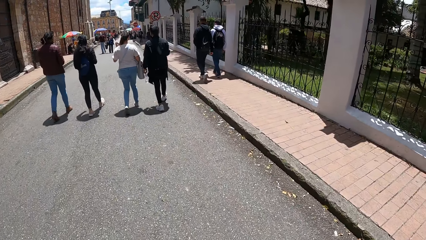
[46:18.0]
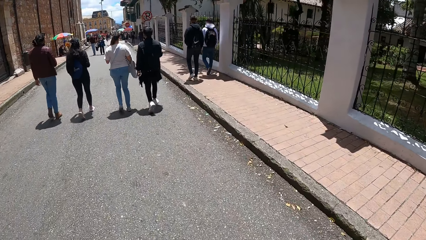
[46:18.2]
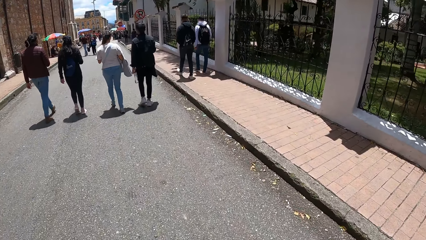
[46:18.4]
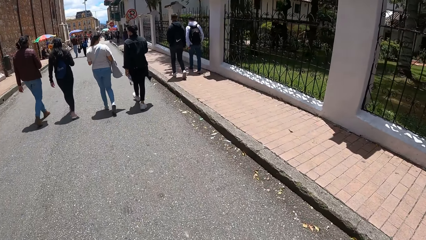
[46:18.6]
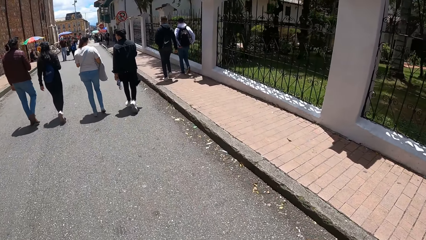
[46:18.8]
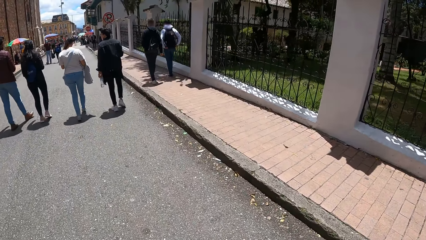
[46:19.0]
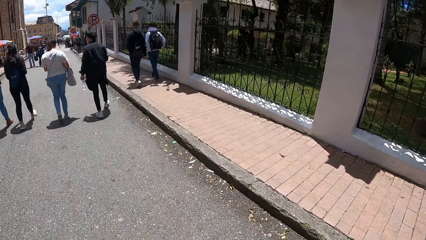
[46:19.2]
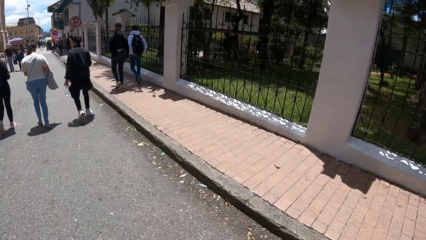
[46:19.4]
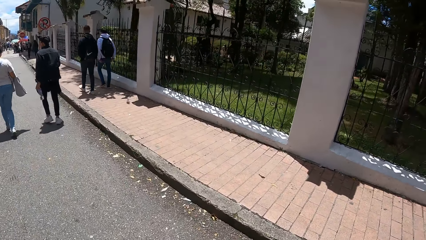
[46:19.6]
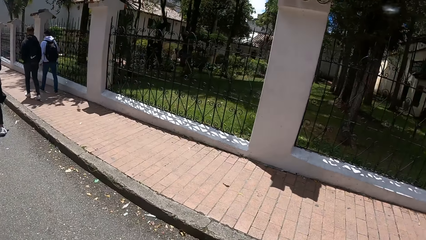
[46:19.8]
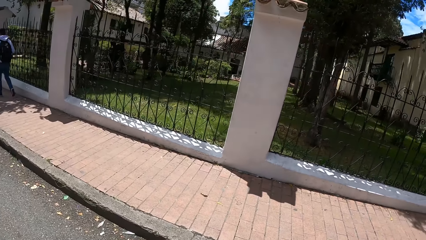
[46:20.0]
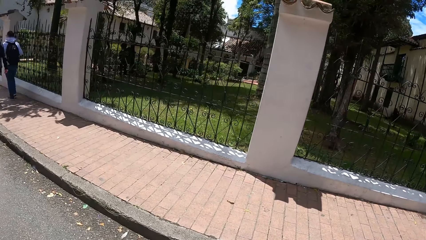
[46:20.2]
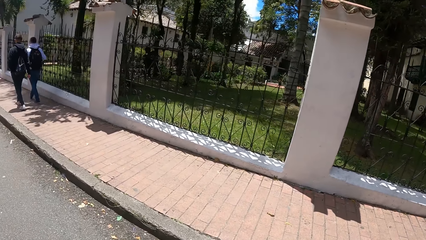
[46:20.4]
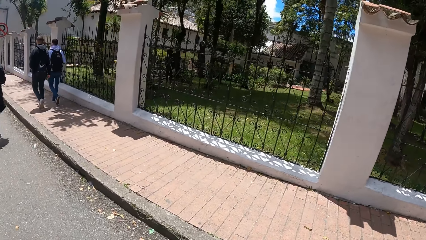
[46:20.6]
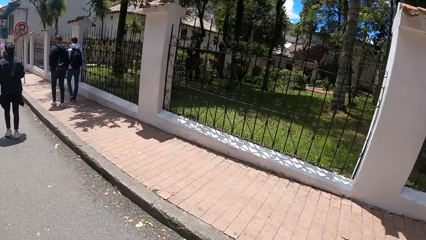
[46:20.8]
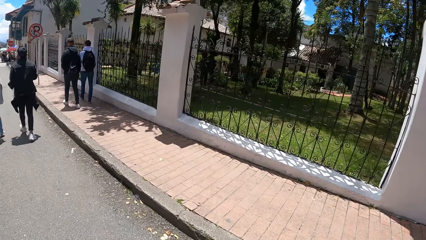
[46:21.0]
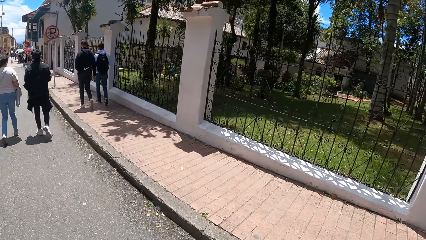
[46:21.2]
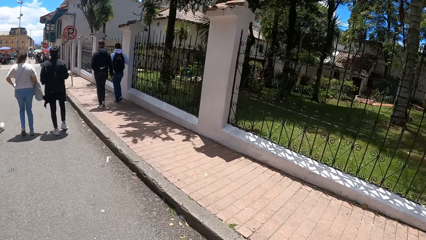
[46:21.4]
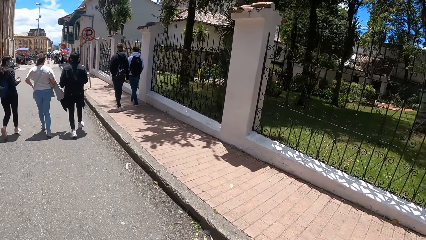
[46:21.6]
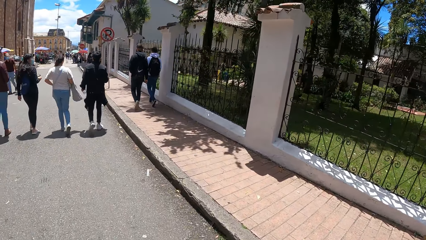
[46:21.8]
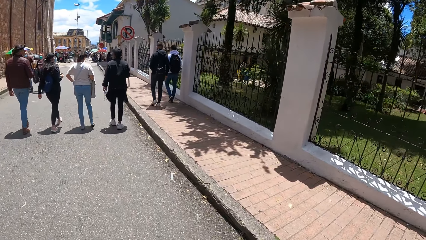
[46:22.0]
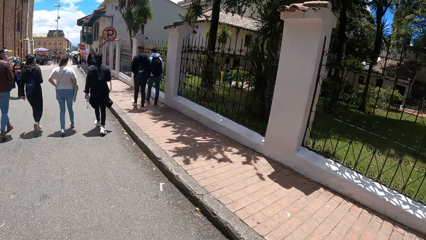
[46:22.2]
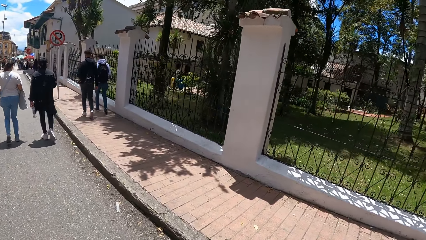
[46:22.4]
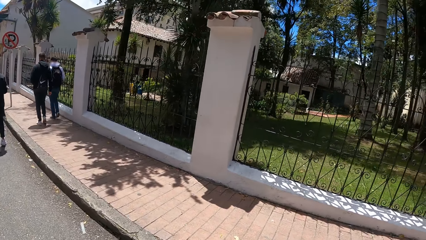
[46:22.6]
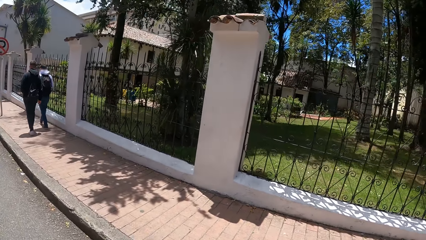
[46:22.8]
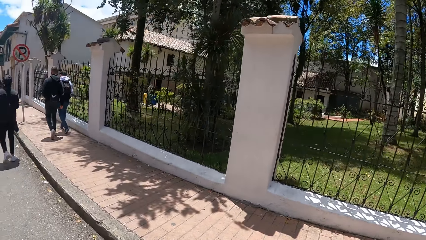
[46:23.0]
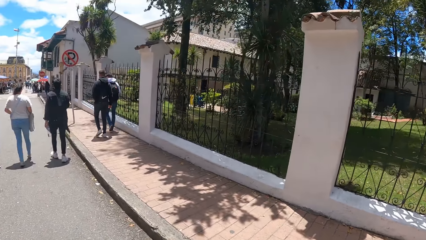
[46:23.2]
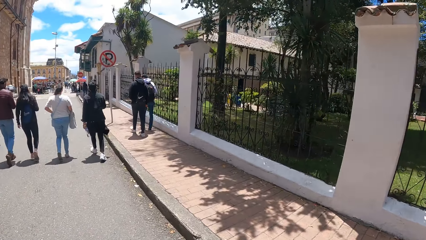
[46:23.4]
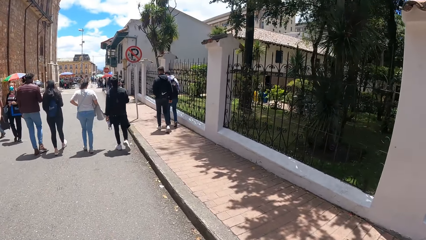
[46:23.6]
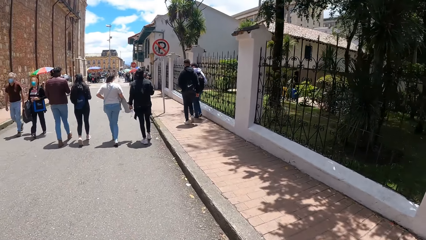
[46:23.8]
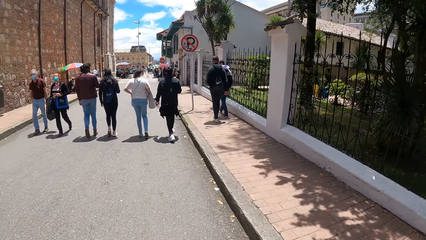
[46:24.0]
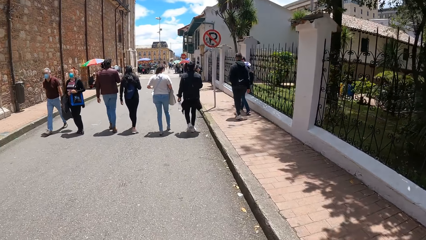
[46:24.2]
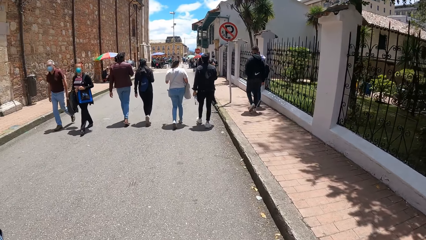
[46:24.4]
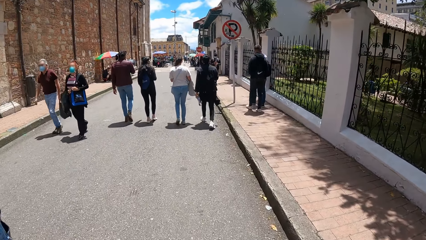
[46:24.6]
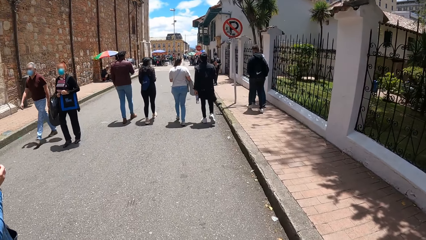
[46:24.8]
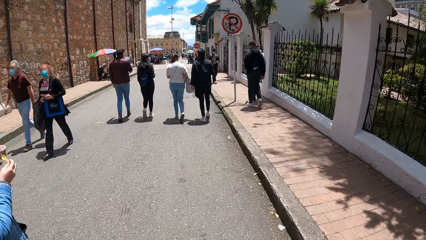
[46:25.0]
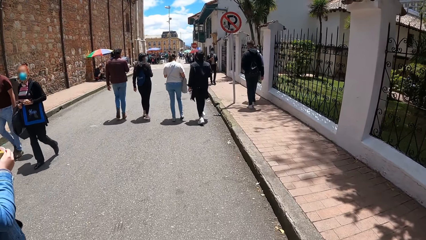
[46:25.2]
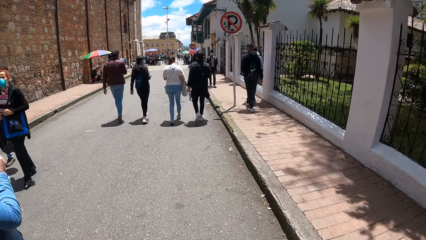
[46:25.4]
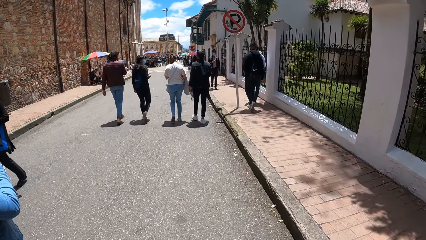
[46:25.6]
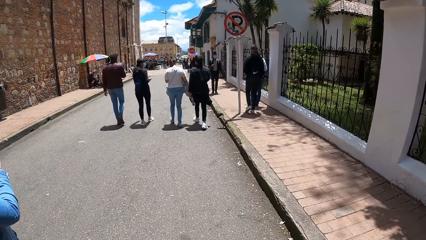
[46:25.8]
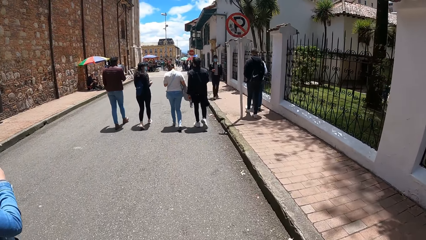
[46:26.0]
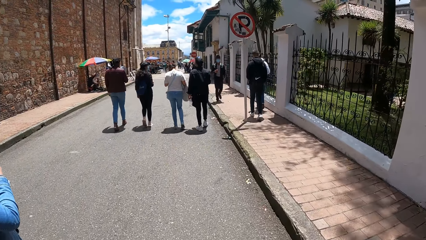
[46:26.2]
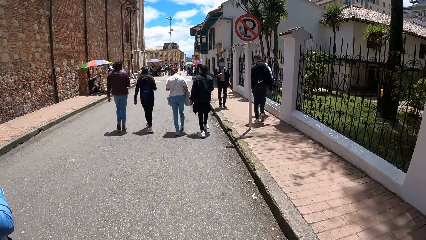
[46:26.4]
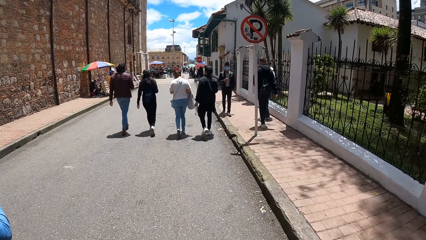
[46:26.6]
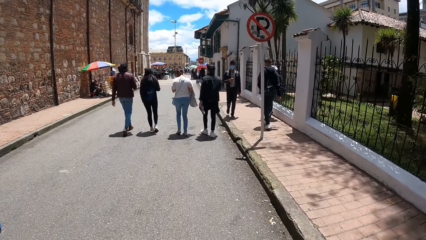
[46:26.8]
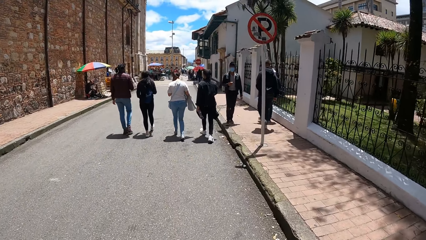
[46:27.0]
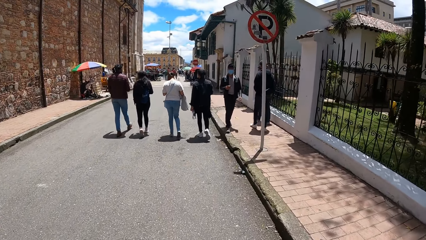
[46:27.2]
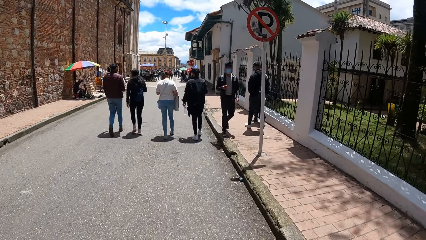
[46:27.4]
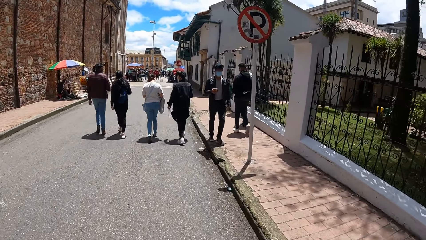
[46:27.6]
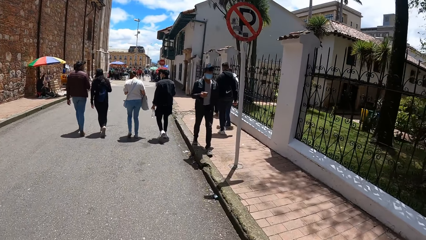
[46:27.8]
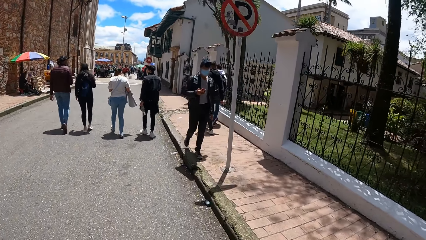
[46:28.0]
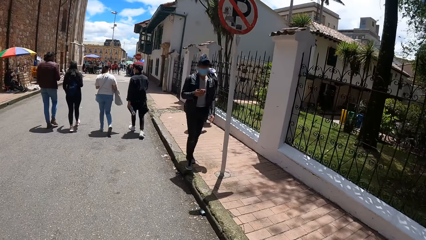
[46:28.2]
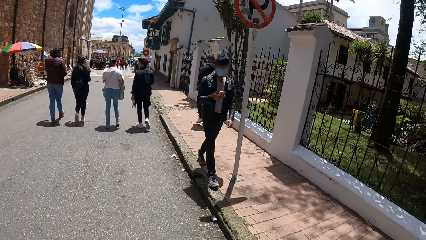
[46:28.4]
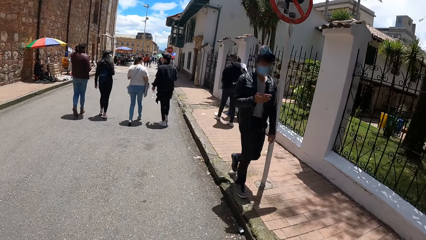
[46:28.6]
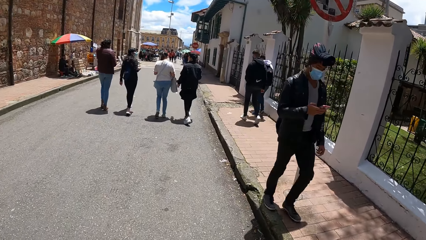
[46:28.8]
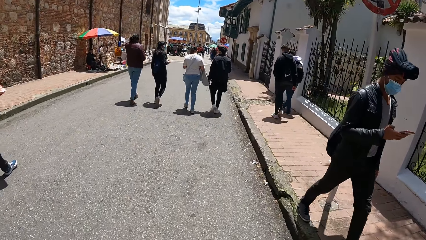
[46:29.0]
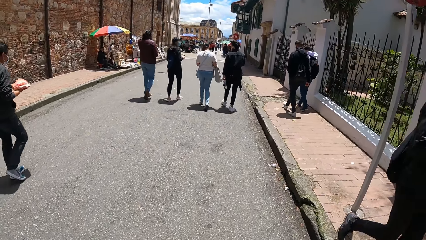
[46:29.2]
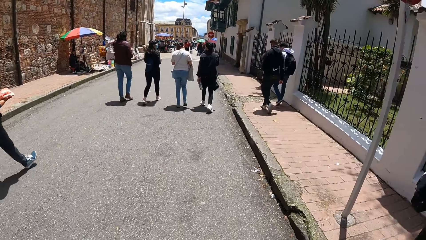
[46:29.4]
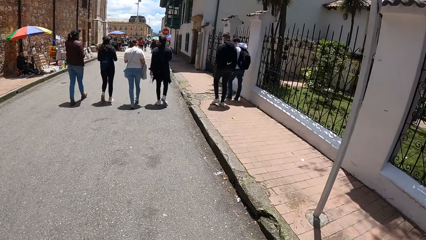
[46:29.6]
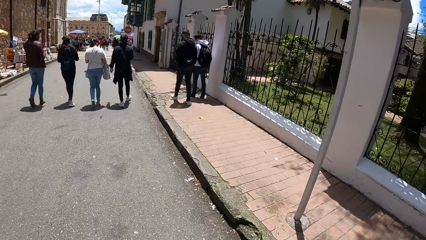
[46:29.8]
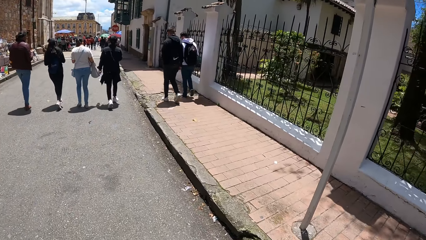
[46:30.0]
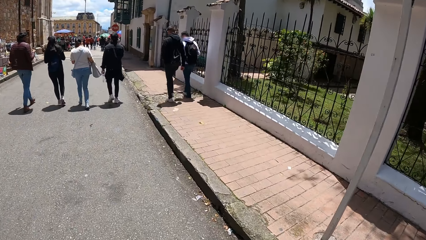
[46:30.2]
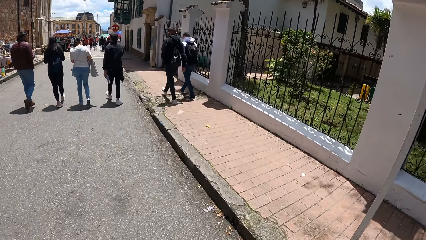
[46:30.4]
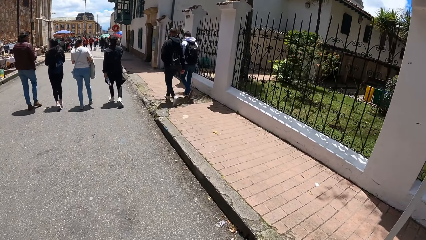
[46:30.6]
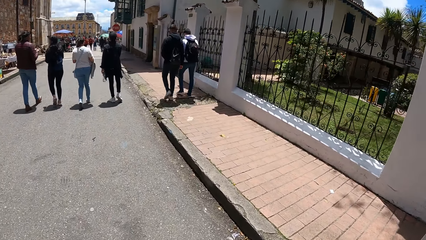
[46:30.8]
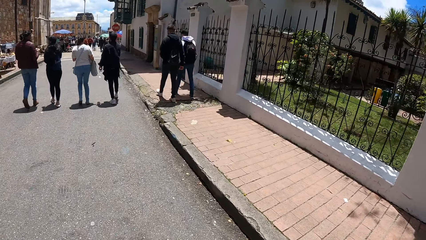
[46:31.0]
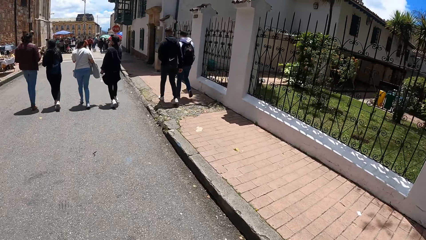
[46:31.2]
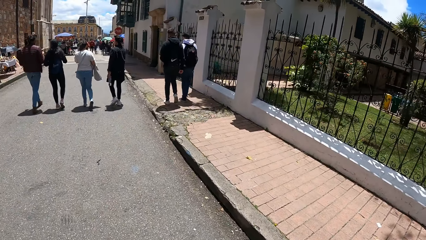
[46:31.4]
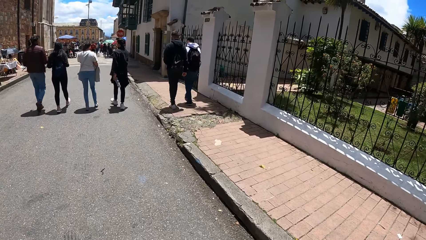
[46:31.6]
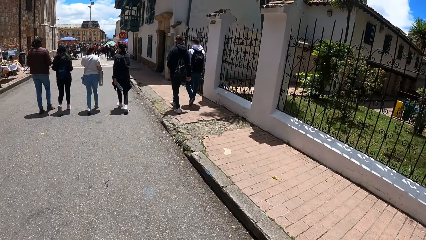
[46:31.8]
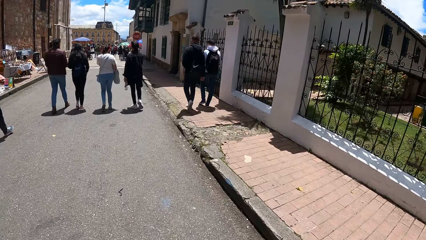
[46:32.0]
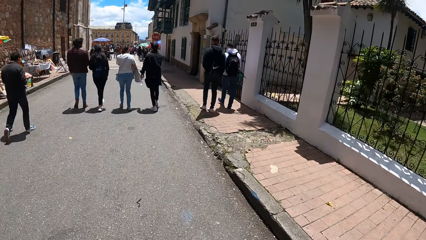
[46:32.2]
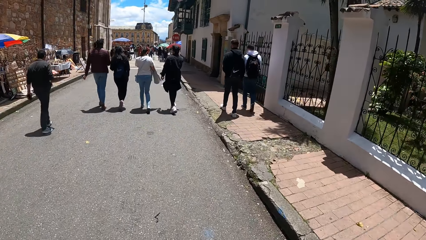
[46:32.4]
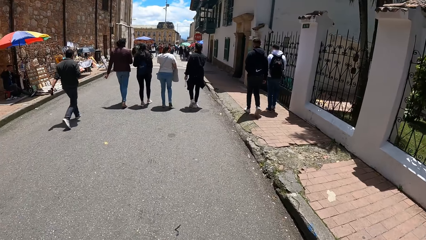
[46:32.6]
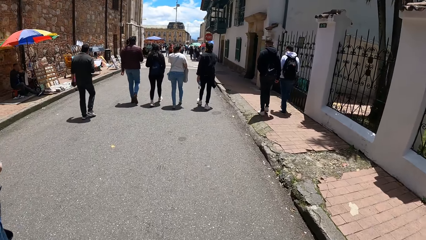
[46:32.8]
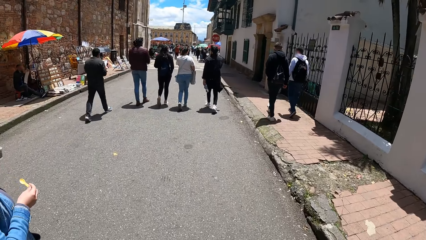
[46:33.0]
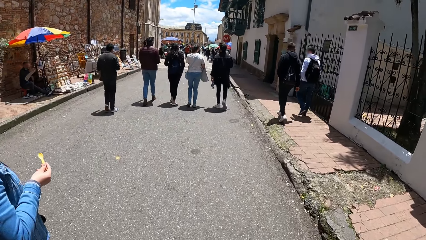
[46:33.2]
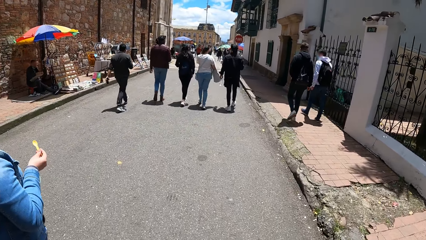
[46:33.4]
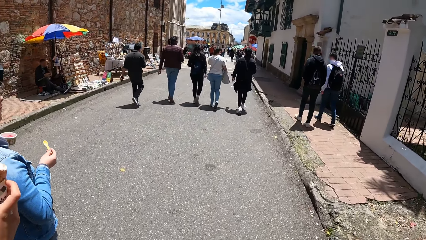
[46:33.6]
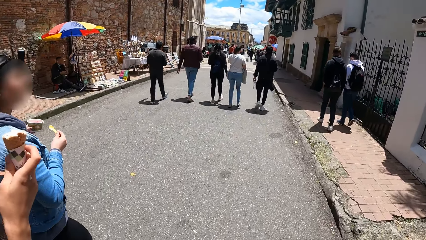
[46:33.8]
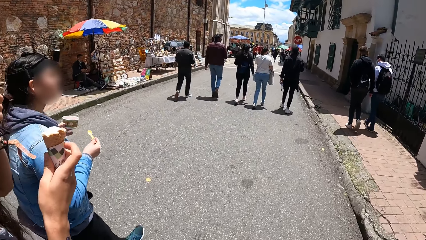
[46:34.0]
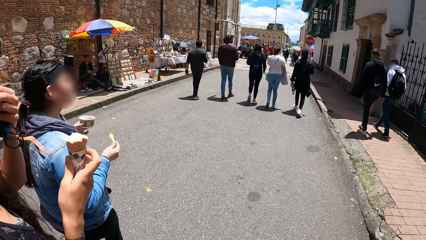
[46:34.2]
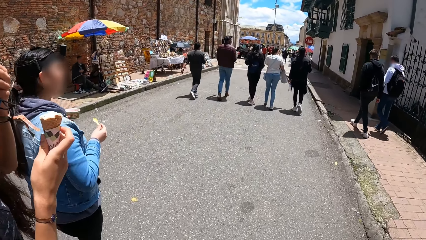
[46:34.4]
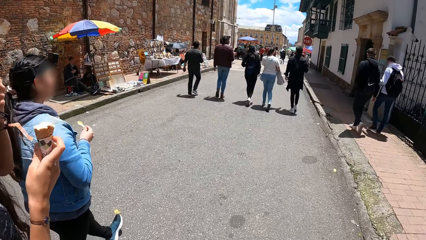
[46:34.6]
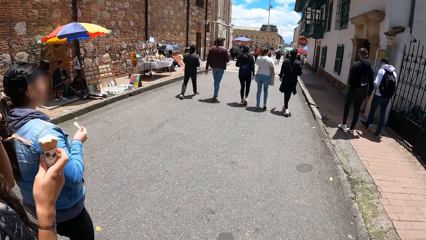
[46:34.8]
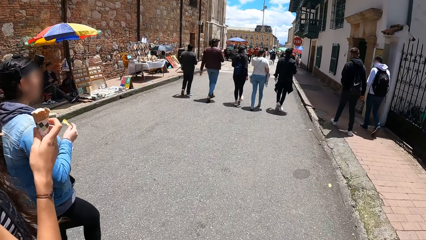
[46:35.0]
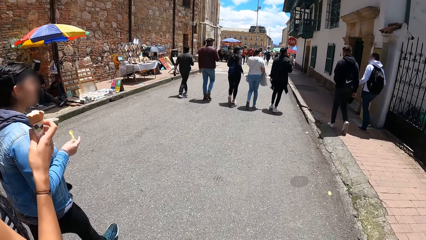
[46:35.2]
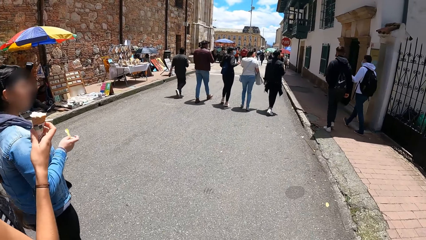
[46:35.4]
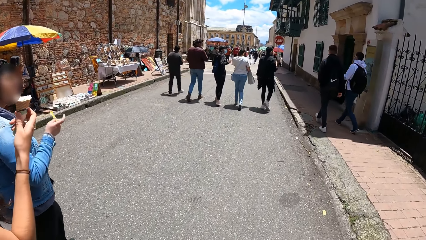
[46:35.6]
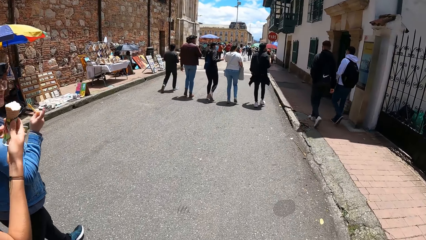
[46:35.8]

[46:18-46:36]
A woman points at a protected area. The camera wearer walks on tarmac. They look at the protected area. They look at pedestrians. They walk on tarmac. They look at the woman.
